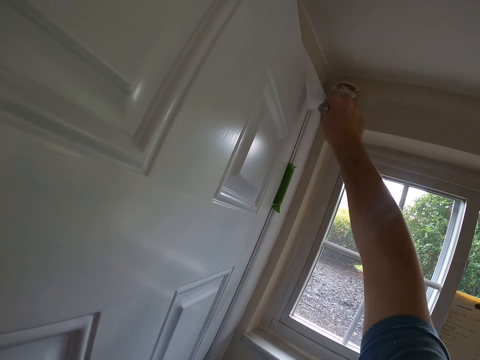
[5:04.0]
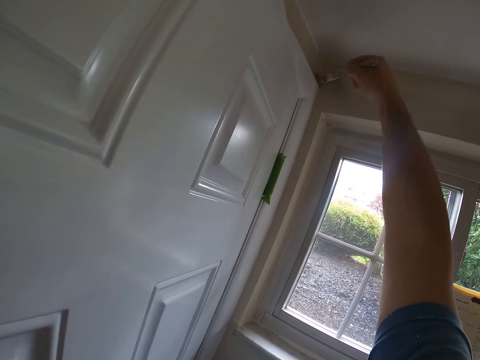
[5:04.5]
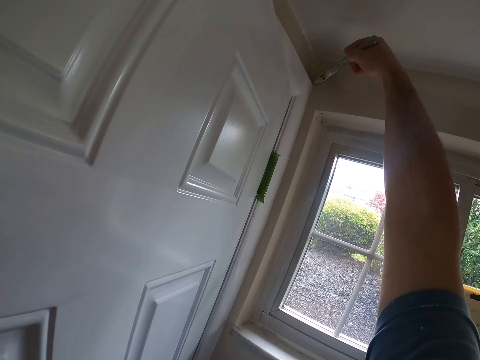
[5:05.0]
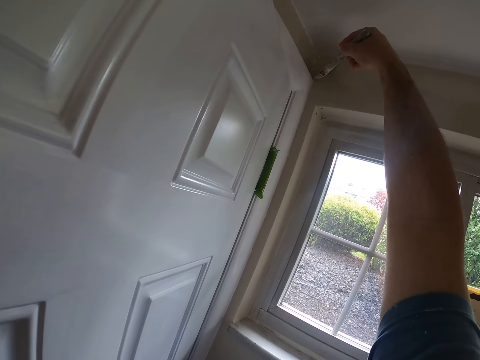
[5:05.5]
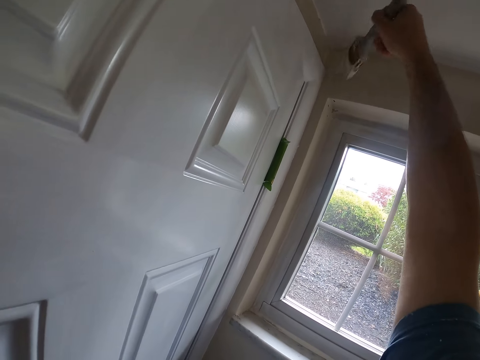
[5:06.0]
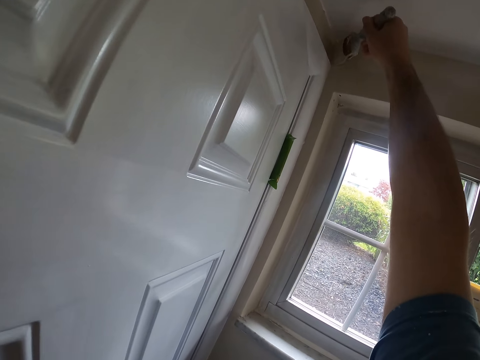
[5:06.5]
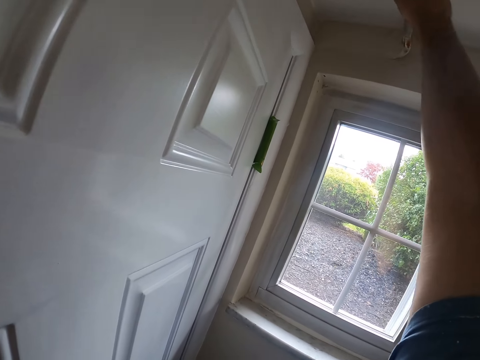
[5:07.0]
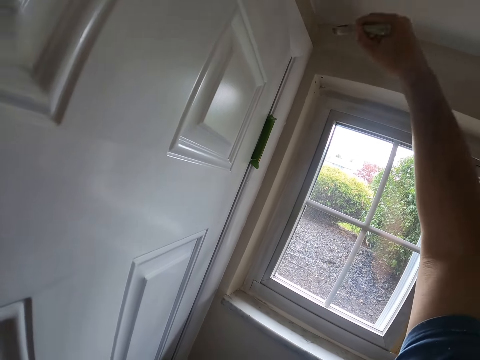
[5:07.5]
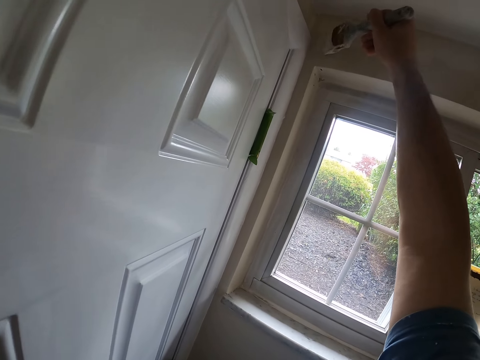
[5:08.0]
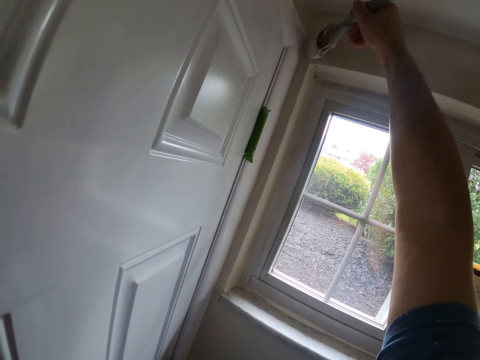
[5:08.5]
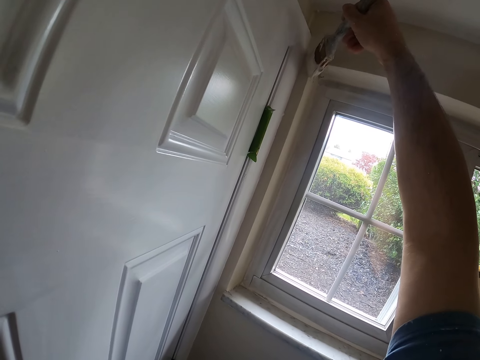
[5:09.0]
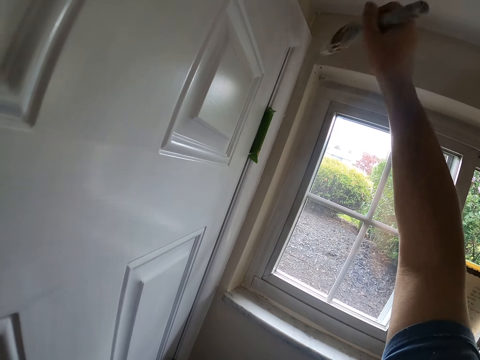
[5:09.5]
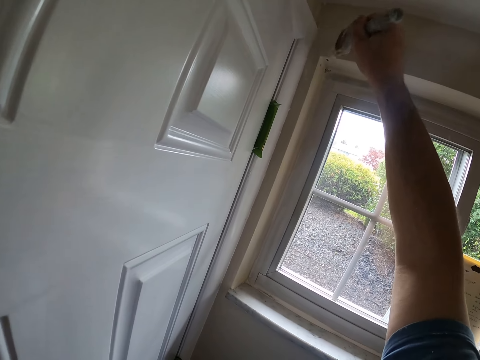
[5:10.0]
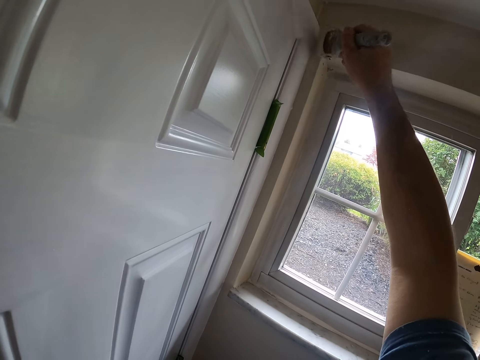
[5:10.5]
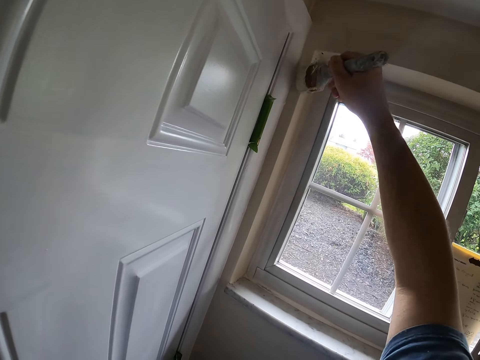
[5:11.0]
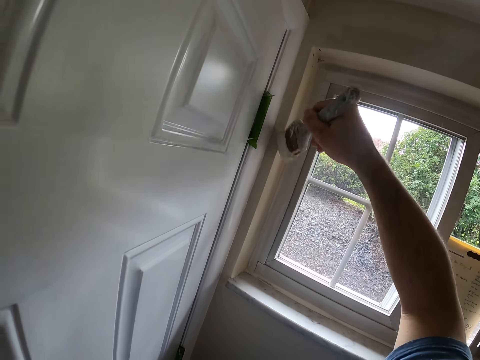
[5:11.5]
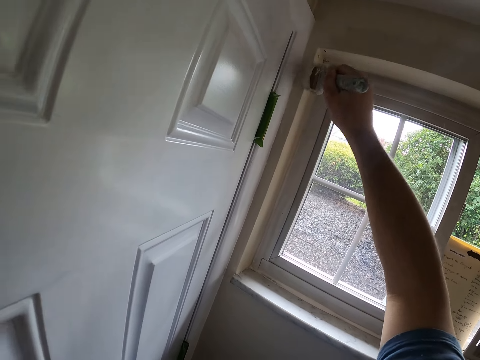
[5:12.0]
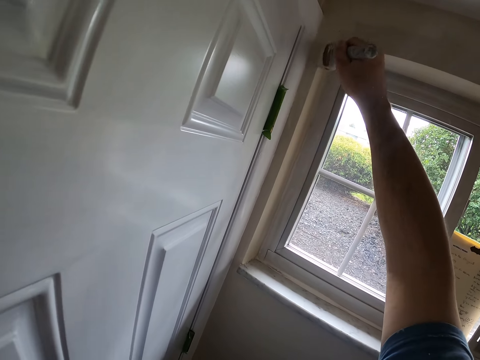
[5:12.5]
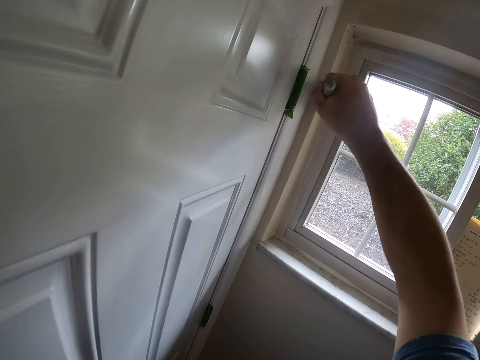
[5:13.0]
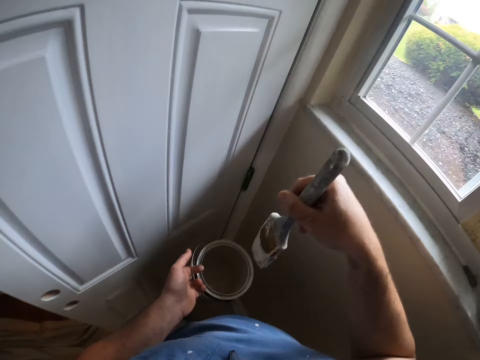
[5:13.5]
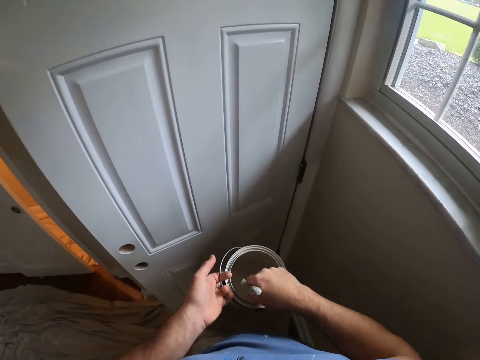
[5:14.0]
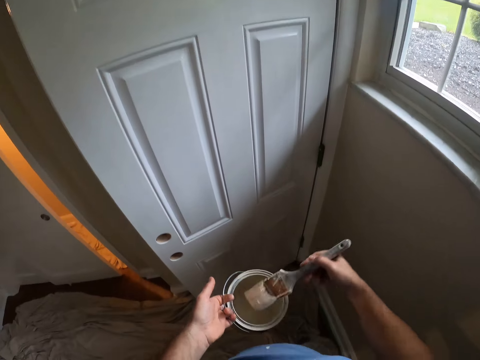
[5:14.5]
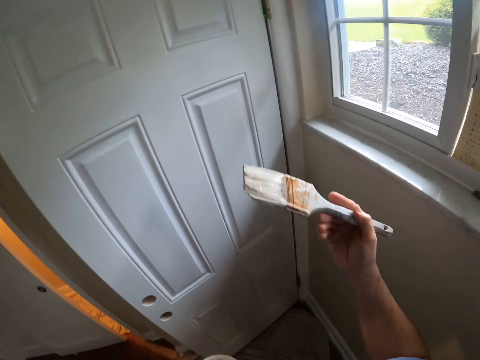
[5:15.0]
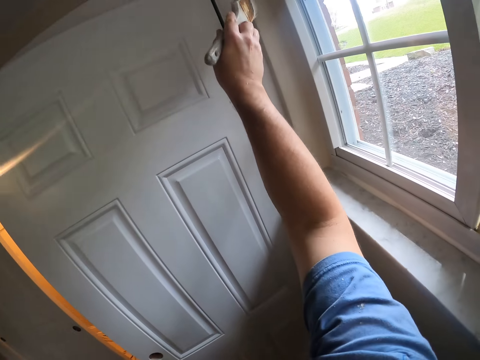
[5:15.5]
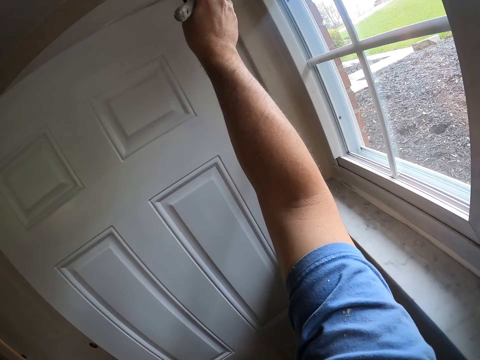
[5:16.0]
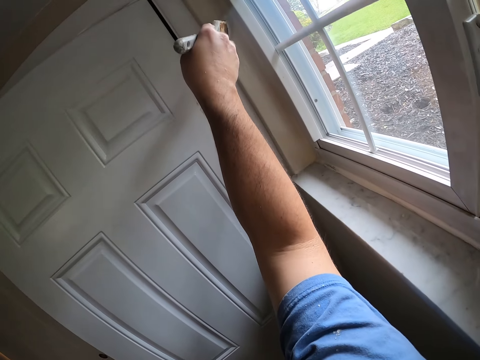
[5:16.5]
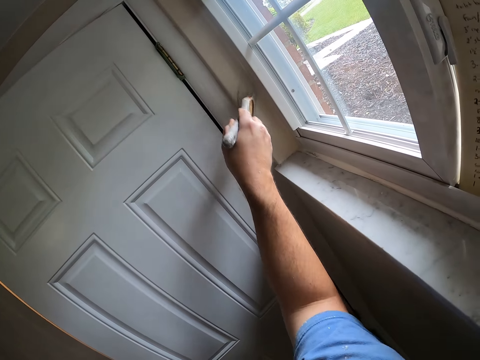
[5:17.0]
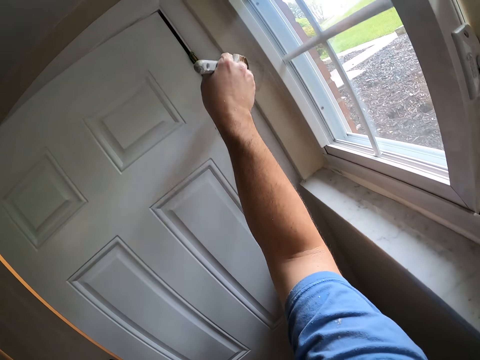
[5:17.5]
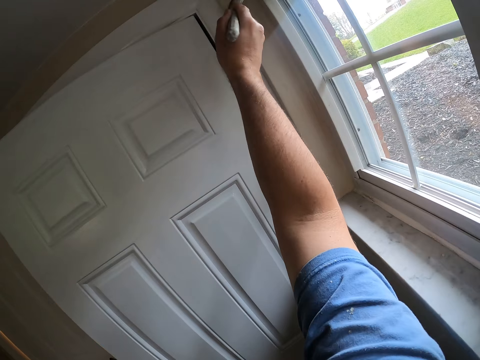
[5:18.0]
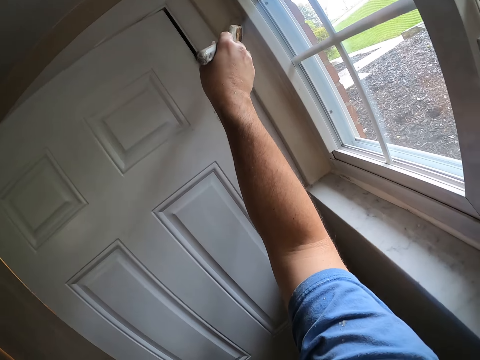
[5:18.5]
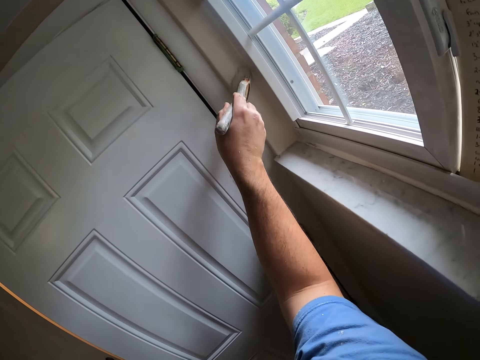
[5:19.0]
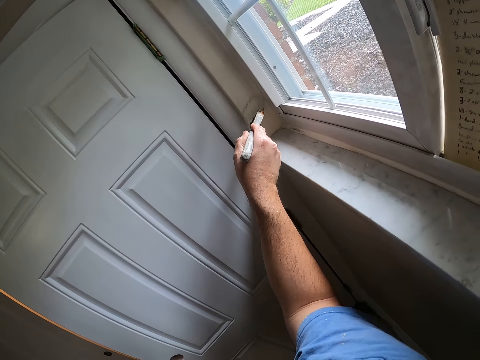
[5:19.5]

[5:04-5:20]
The camera wearer dips the paint brush into the paint can. They remove the paint brush from the paint can. They paint the wall of a room near the window with the paint brush.

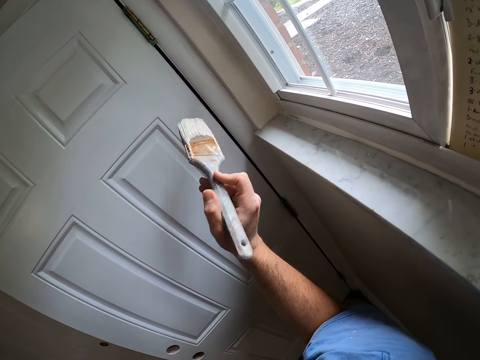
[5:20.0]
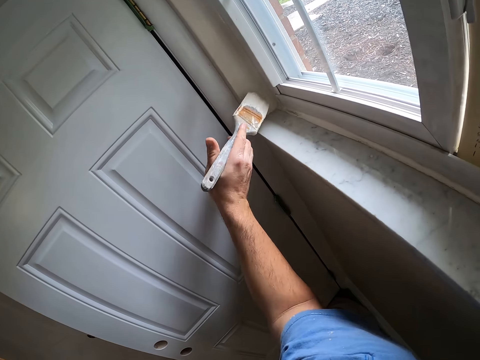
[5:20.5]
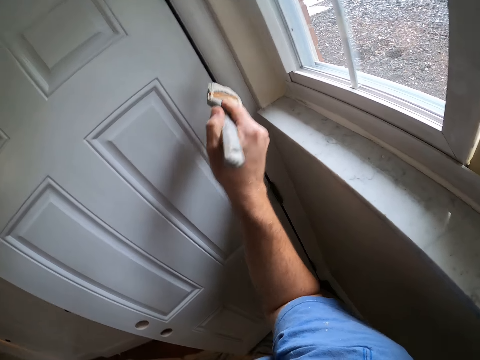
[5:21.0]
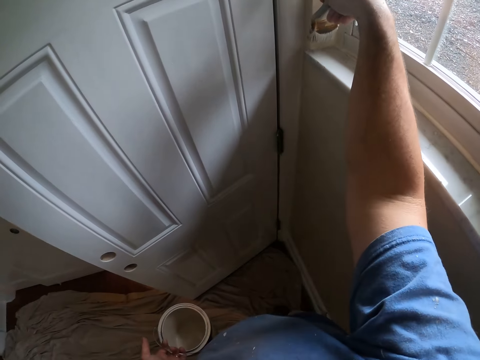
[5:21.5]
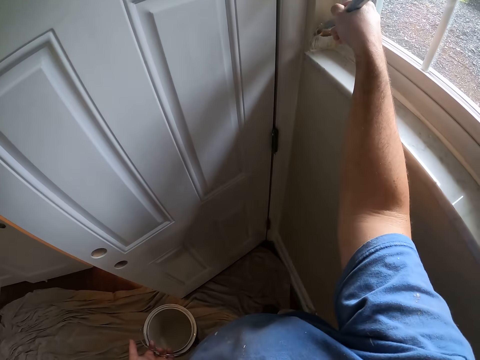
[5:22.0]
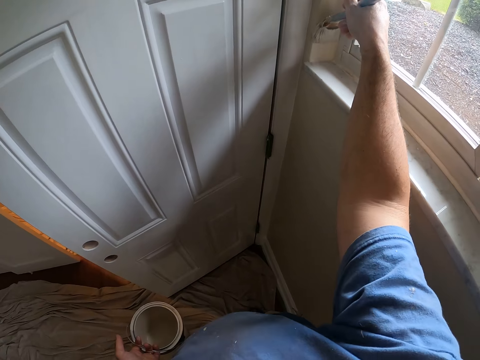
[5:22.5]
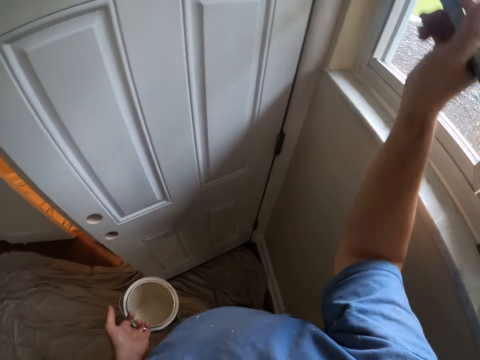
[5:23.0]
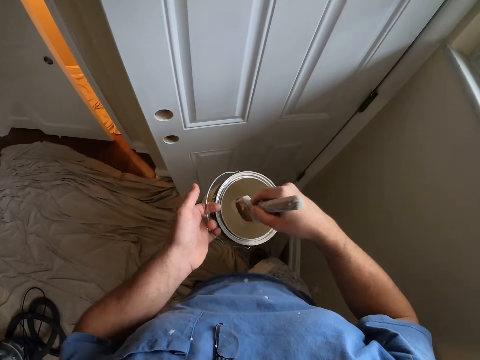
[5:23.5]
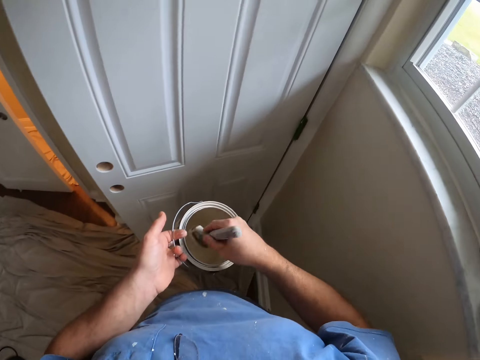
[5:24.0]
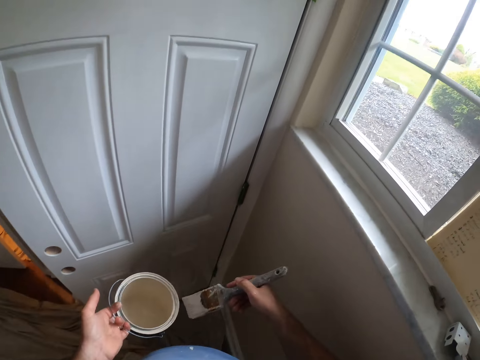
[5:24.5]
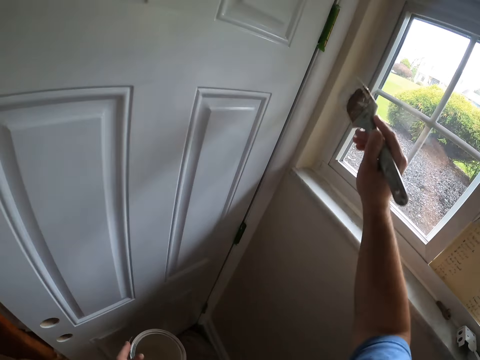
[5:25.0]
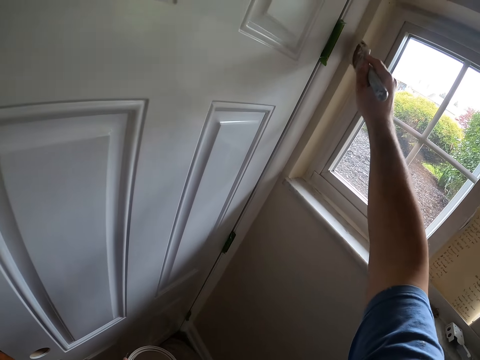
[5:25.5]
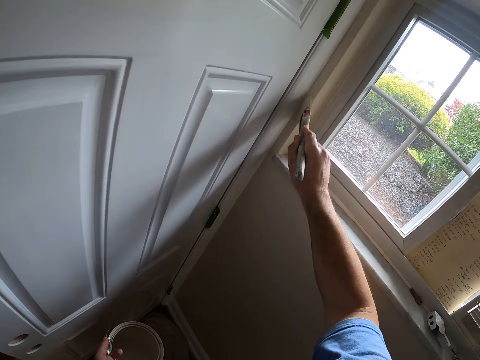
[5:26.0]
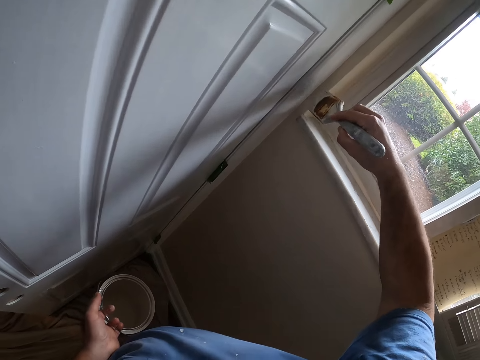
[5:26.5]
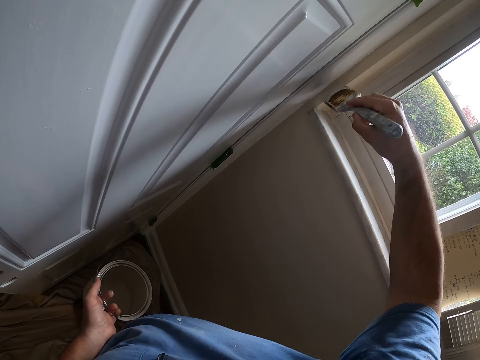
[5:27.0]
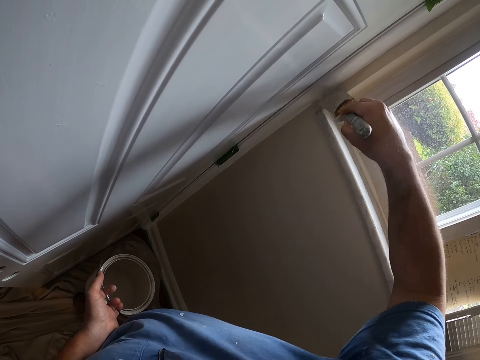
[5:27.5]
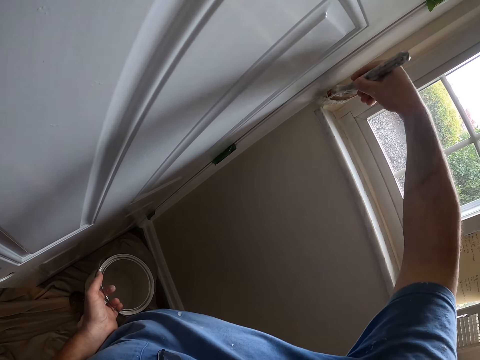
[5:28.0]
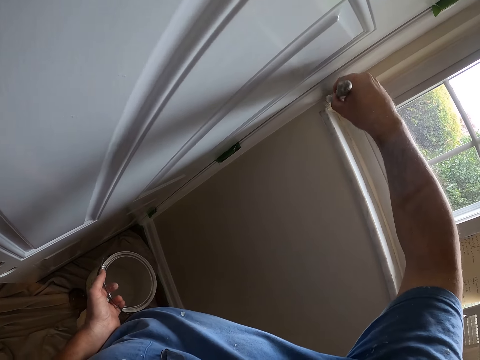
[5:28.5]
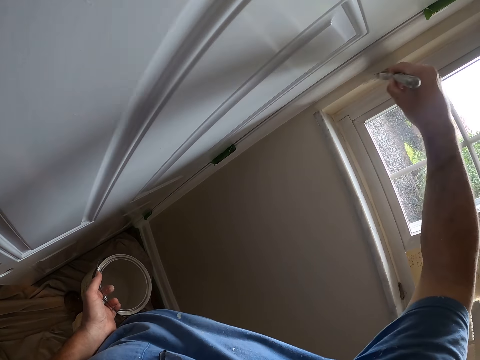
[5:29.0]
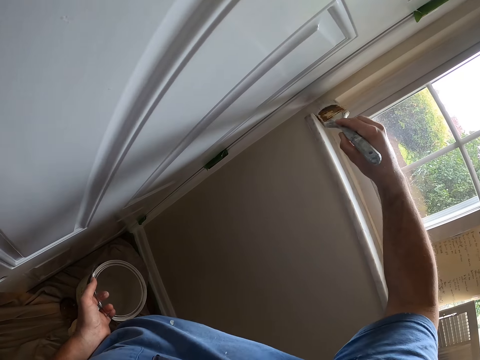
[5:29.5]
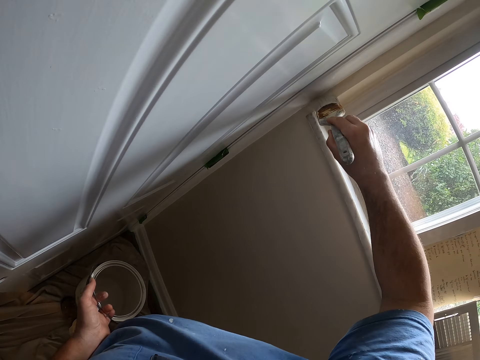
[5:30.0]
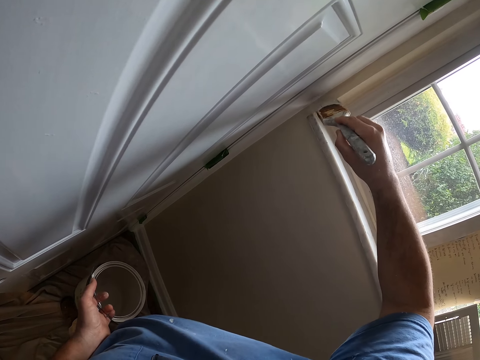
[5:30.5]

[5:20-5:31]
The camera wearer dips the paint brush into the paint can. They remove the paint brush from the paint can. They paint the wall of a room near the window with the paint brush.
